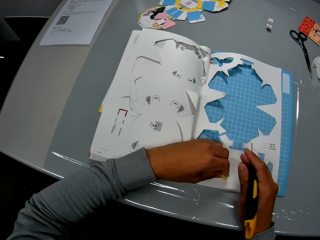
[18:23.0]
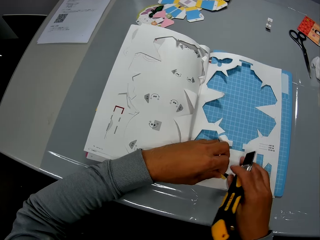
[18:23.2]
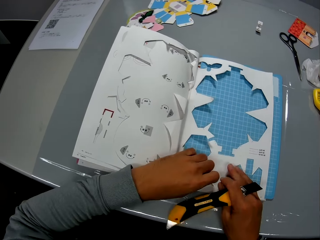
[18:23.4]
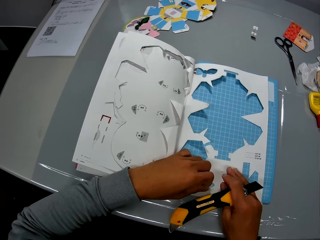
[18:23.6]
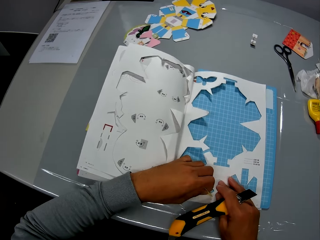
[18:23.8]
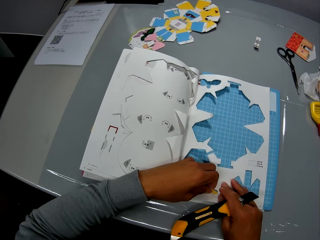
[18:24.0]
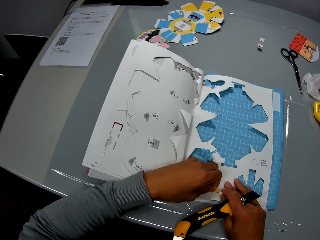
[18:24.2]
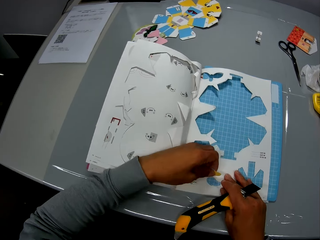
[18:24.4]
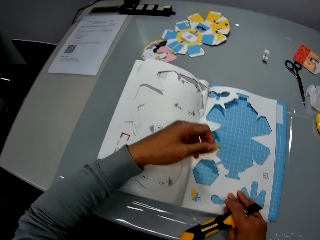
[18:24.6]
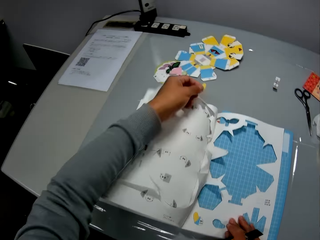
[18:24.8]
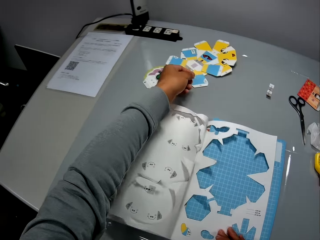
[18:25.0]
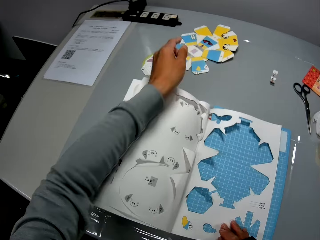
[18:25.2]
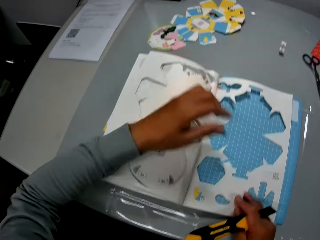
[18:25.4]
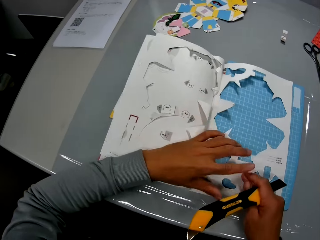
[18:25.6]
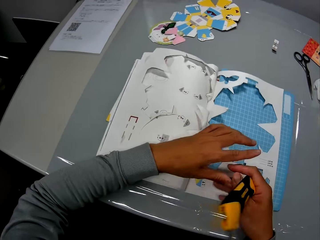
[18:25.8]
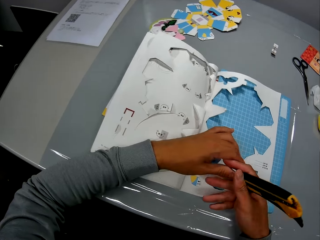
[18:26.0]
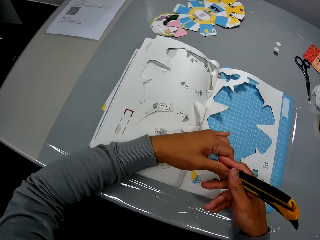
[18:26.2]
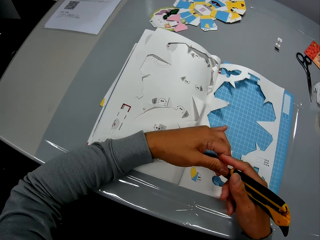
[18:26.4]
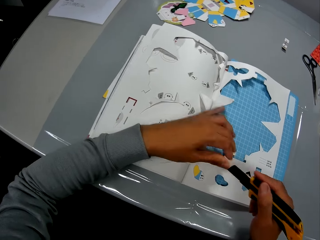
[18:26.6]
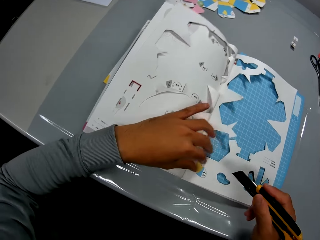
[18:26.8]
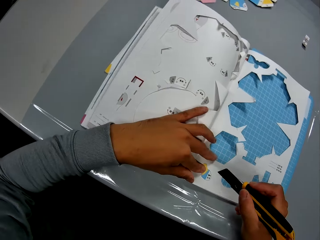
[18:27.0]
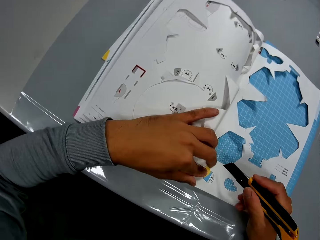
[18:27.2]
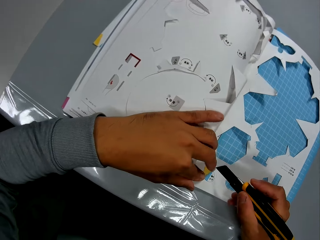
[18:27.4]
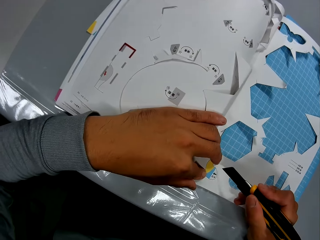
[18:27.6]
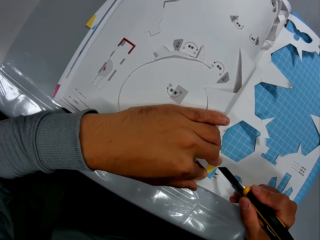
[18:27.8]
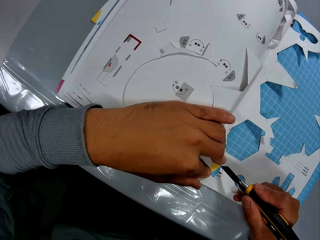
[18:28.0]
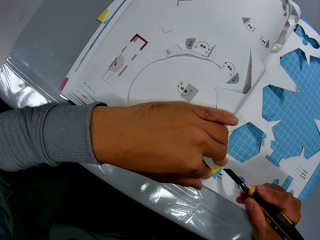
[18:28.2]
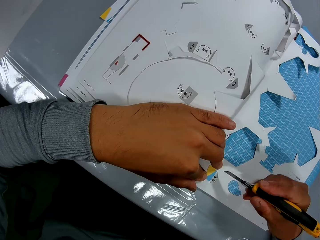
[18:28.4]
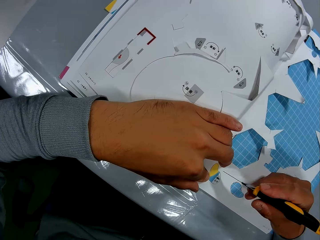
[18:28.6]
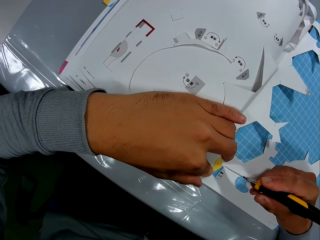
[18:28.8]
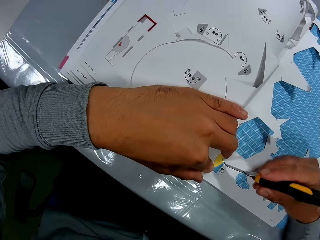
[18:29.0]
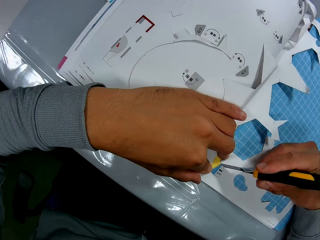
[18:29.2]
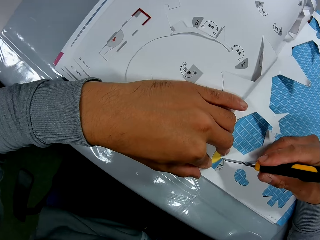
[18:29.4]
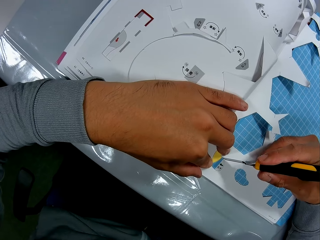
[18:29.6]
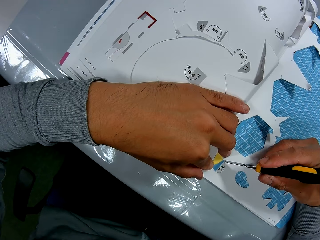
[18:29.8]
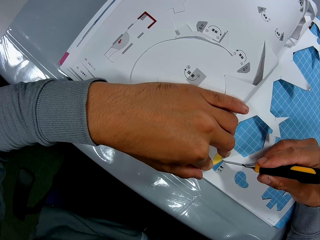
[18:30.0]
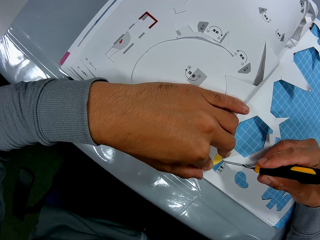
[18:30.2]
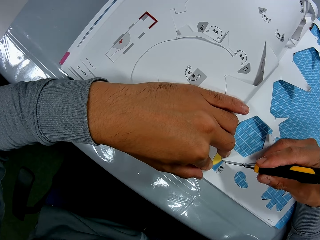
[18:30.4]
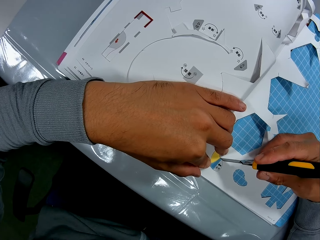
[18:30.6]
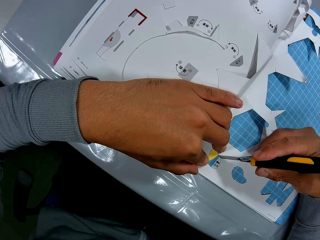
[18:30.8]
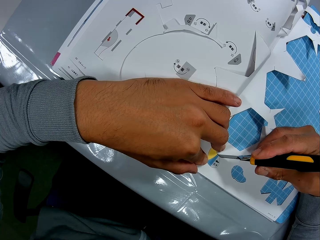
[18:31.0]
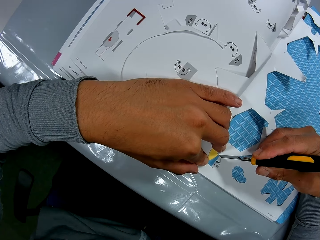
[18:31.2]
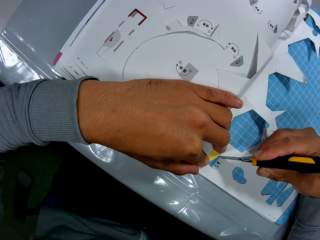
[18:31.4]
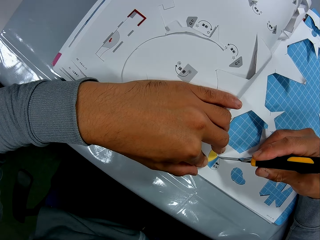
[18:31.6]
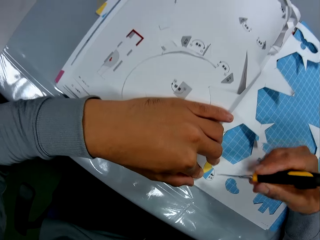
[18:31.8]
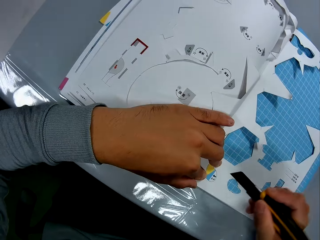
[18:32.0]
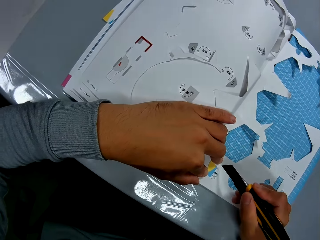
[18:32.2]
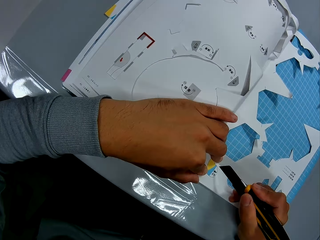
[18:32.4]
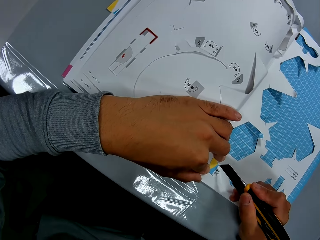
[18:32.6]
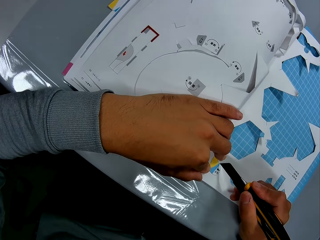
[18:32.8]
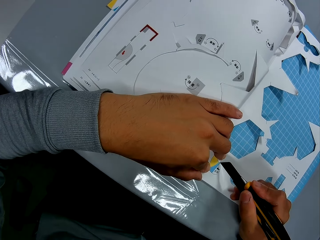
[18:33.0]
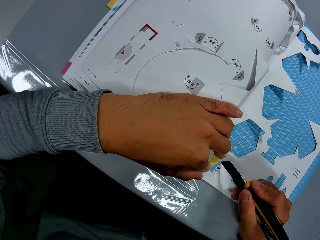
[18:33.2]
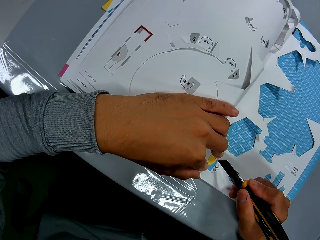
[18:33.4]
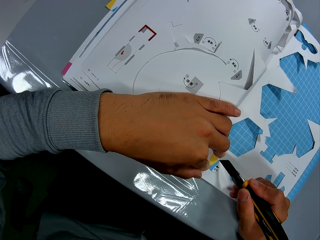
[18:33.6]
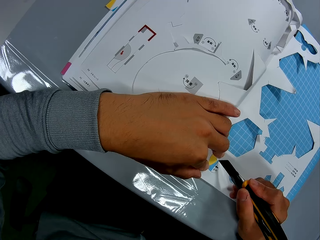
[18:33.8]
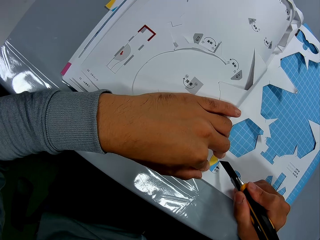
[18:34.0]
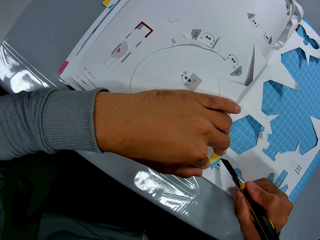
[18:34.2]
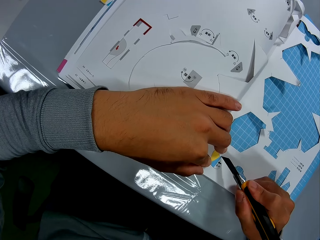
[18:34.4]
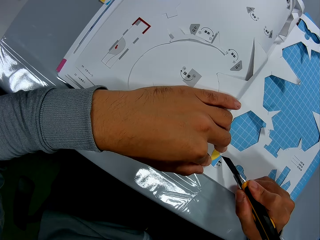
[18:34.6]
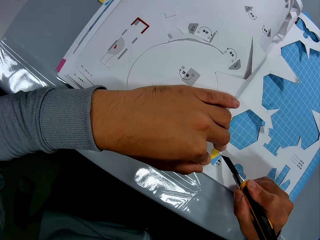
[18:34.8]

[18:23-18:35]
The camera wearer drops the part he removed on the table with his left hand. He adjusts the cutter in his right hand with both hands. He cuts the book on the table, with the cutter in his right hand and his left hand on the book.

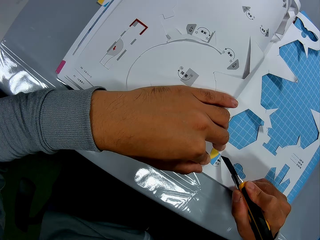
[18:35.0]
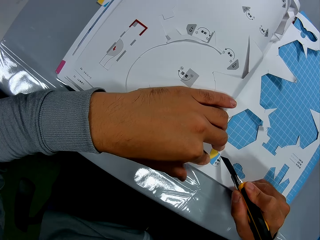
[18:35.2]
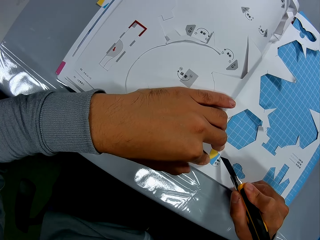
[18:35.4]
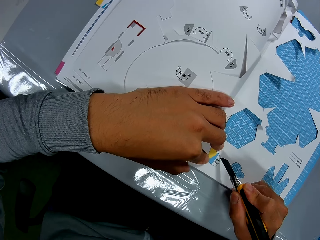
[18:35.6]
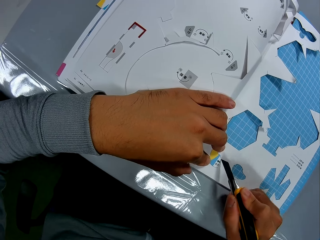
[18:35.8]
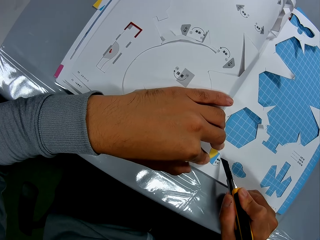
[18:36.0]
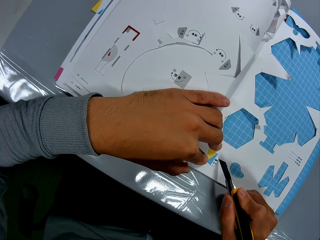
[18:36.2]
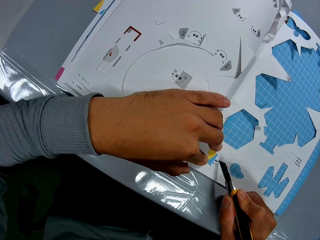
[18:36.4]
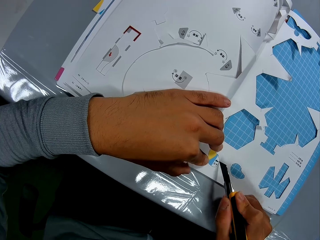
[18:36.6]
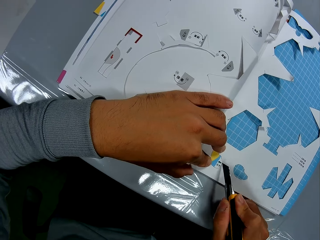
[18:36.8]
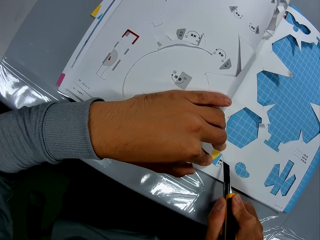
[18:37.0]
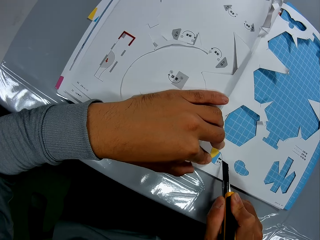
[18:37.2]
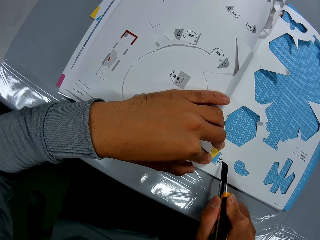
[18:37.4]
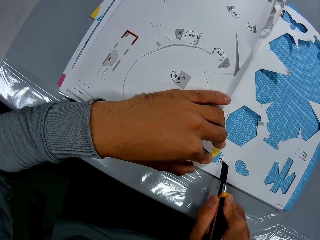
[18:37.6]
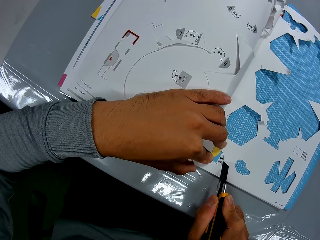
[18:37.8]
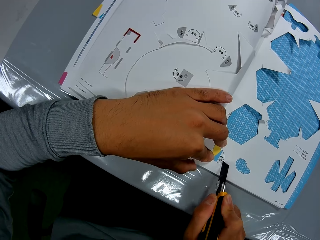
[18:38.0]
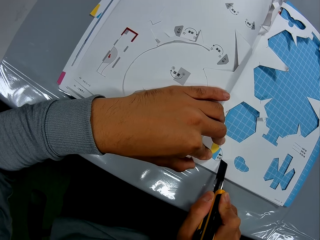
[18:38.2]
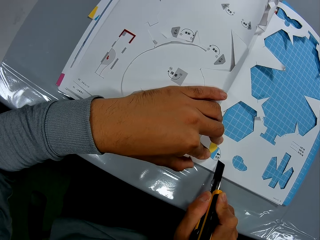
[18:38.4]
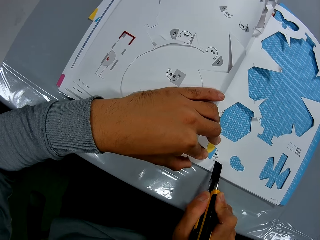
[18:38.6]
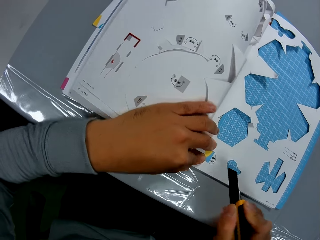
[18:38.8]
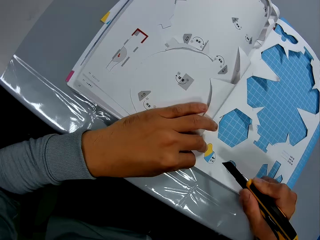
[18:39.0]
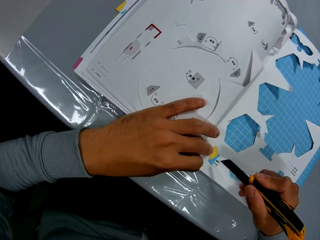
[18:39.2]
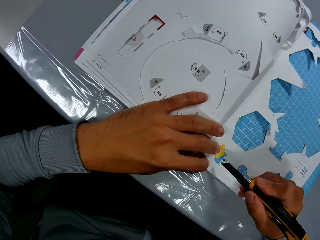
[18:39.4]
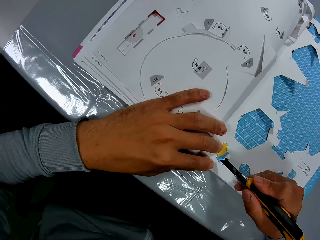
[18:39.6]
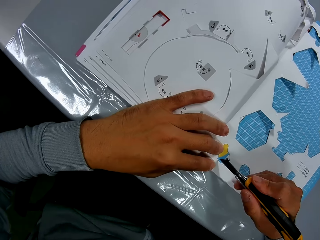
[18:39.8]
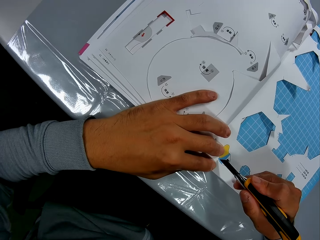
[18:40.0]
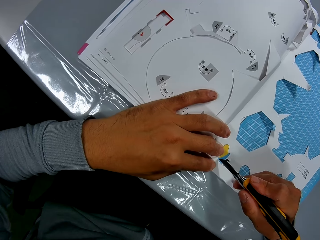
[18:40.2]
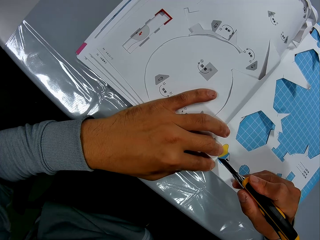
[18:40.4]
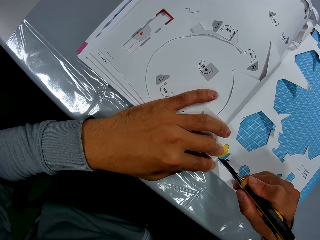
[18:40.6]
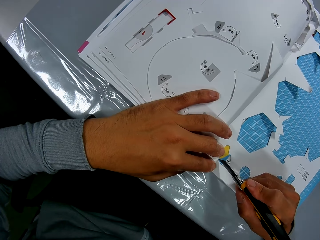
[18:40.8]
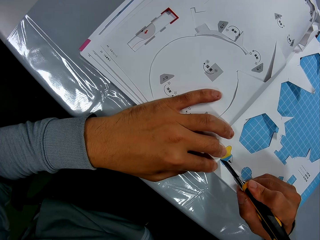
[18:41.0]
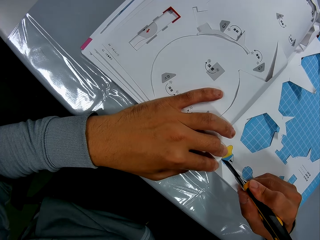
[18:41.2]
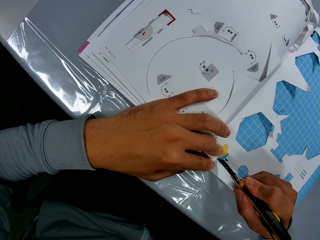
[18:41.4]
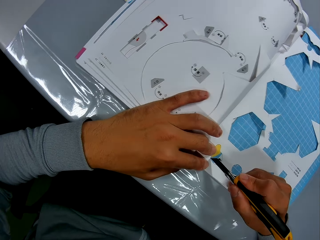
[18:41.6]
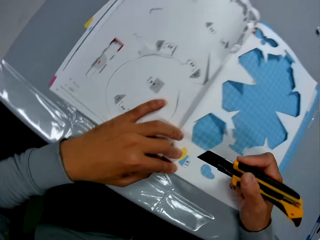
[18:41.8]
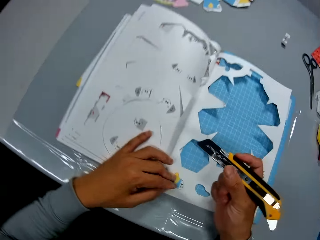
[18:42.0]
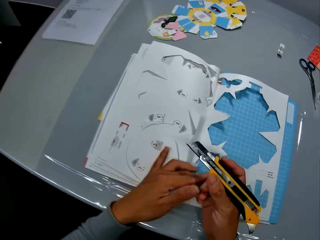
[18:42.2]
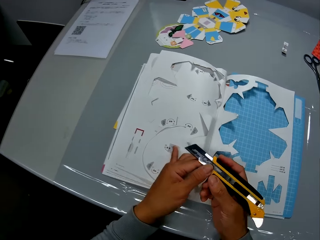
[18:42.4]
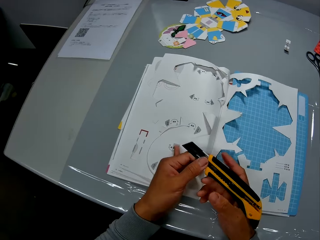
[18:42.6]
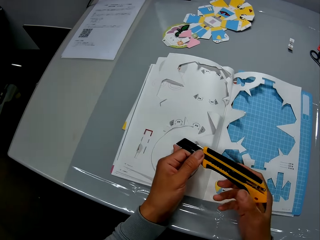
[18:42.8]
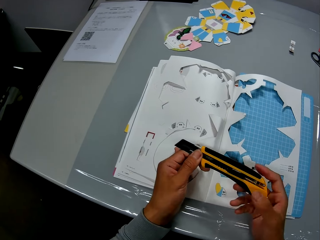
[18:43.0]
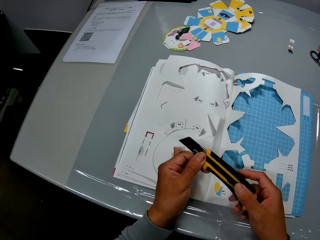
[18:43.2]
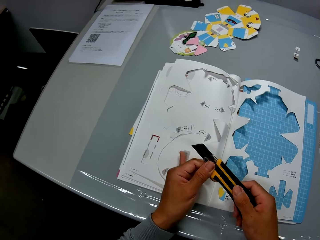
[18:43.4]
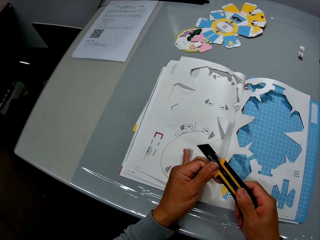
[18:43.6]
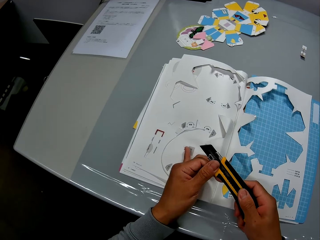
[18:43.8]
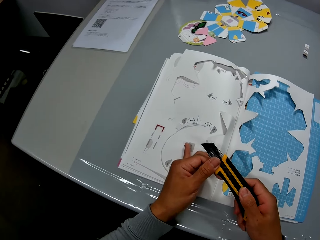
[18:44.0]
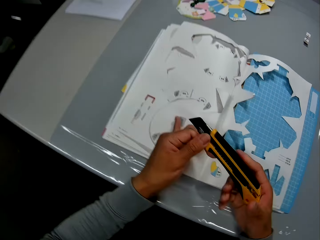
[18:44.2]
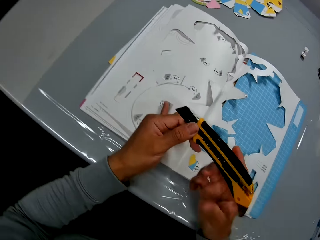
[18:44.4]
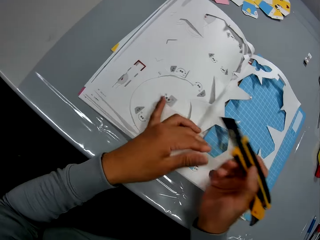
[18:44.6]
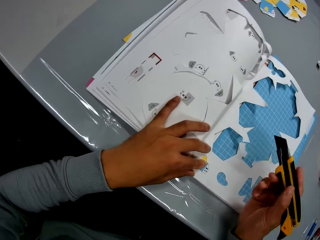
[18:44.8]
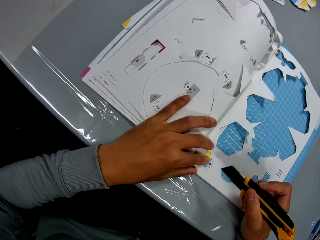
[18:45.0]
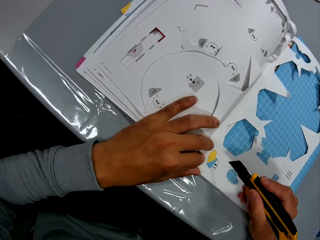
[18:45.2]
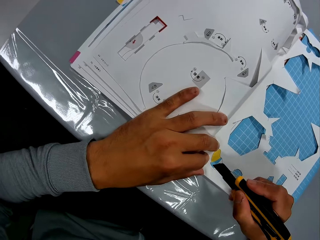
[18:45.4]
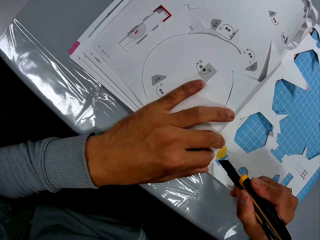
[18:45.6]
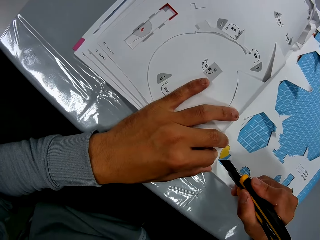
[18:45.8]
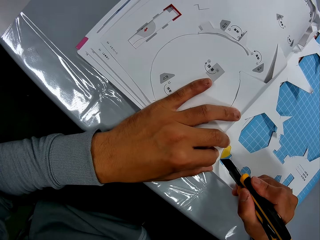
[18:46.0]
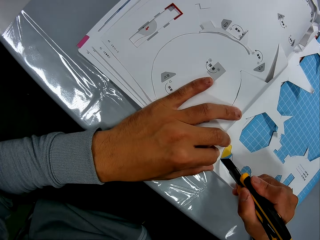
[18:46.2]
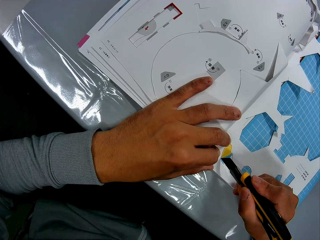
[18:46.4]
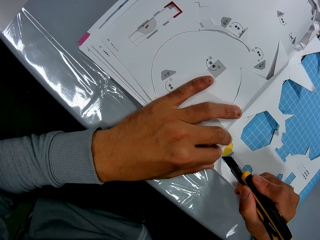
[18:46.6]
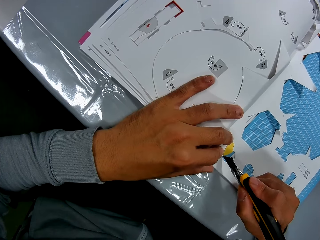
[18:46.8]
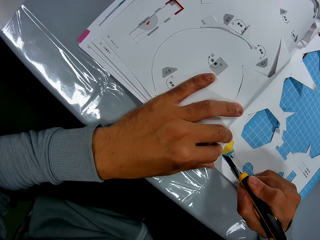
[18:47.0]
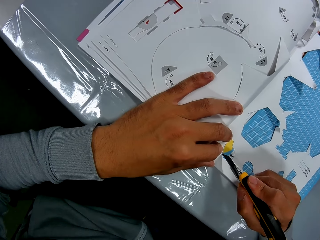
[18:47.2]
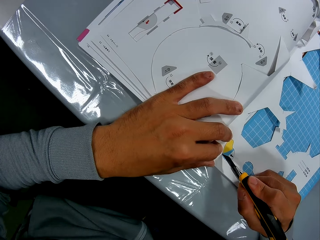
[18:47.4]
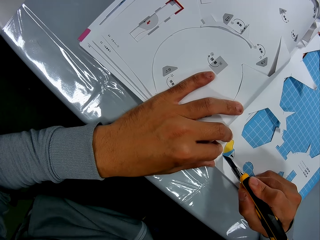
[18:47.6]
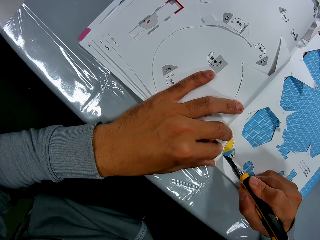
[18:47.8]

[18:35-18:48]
The camera wearer adjusts the cutter in his right hand with both hands. He cuts the book on the table, with the cutter in his right hand and his left hand on the book.
